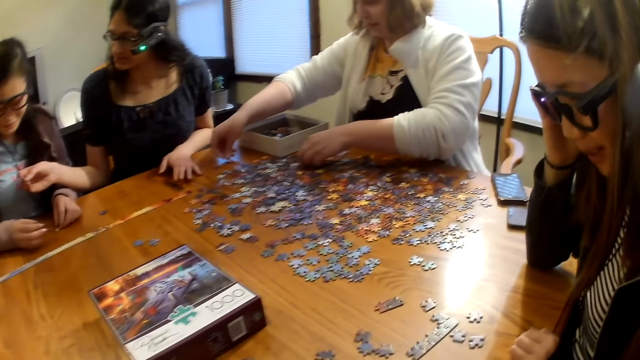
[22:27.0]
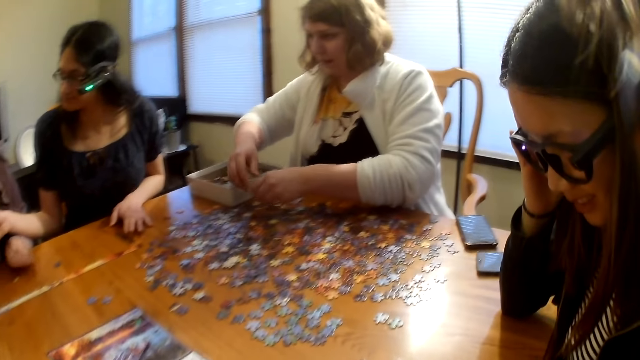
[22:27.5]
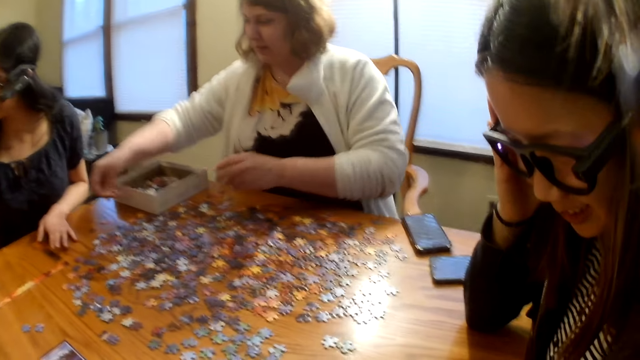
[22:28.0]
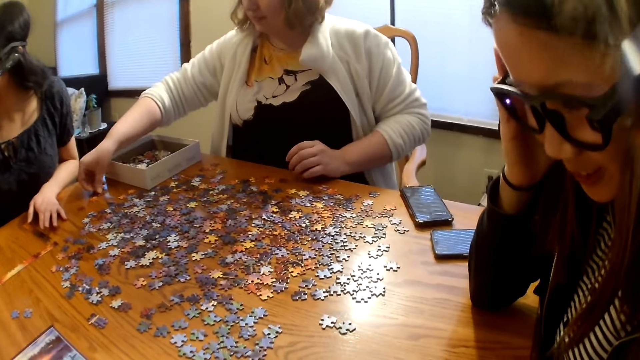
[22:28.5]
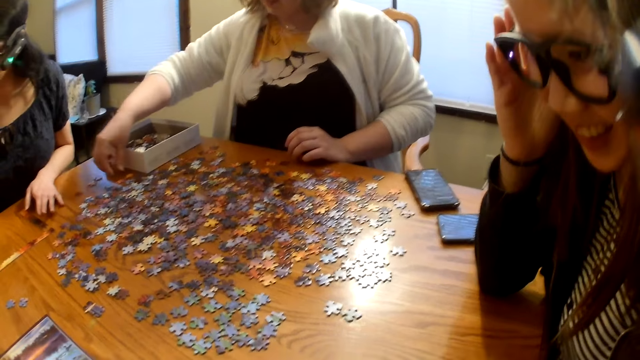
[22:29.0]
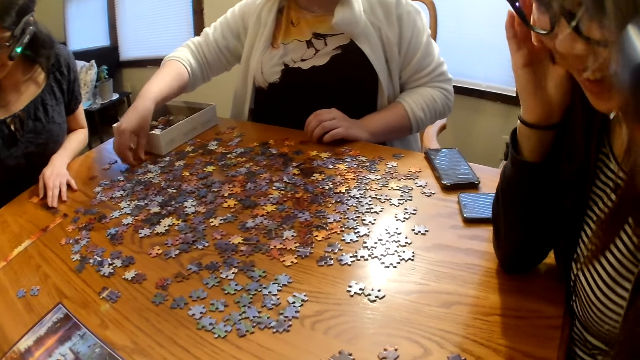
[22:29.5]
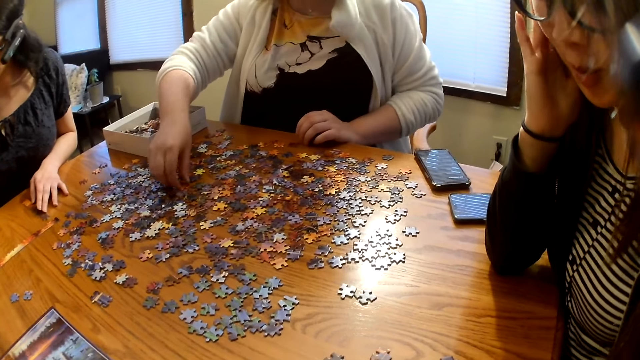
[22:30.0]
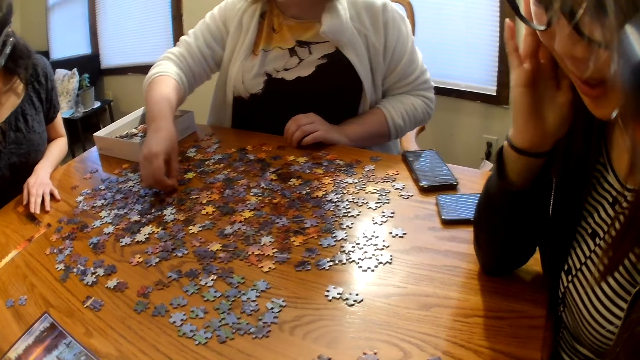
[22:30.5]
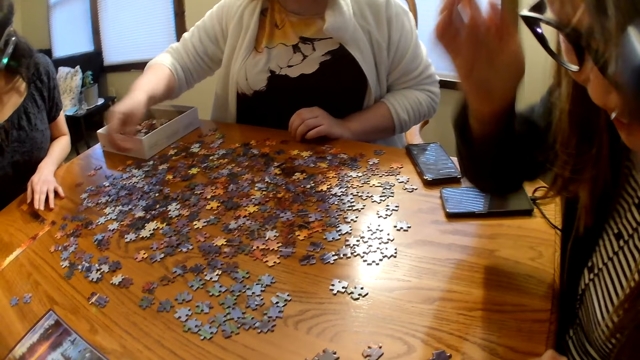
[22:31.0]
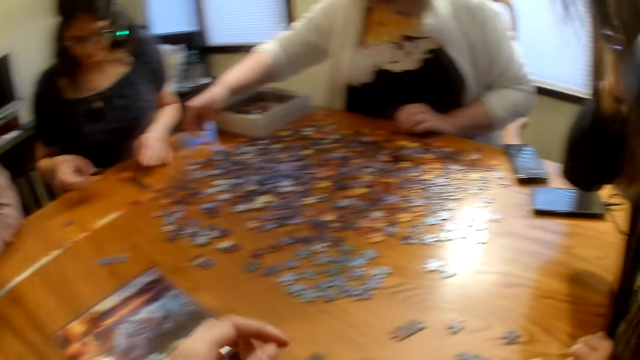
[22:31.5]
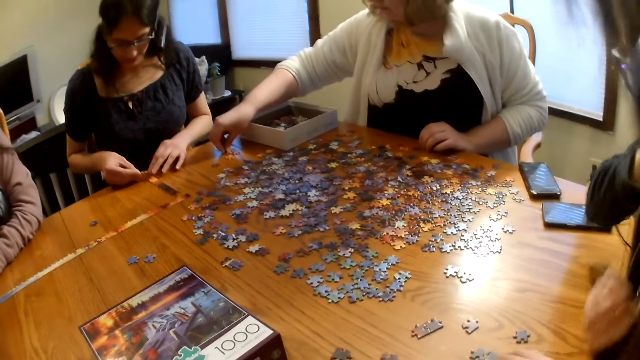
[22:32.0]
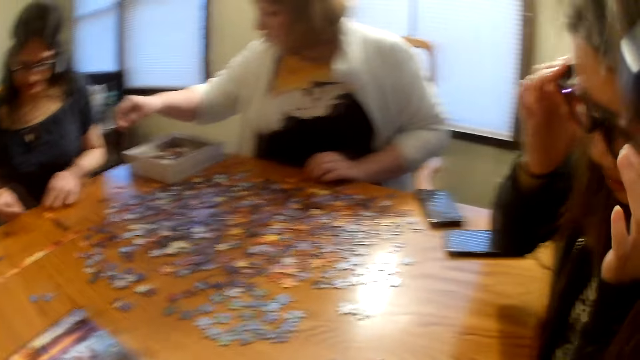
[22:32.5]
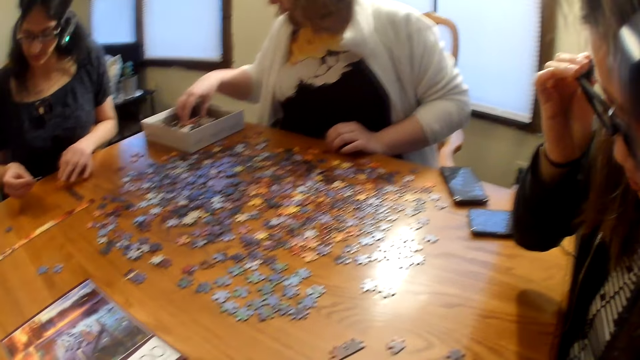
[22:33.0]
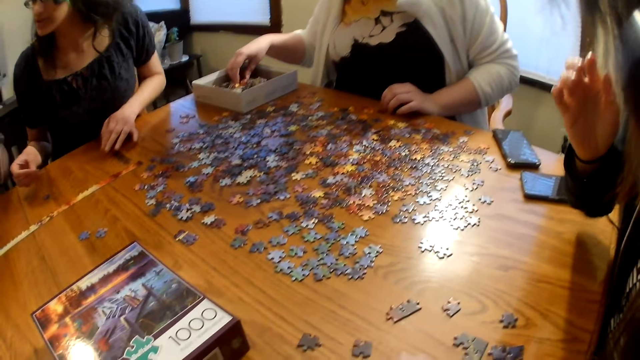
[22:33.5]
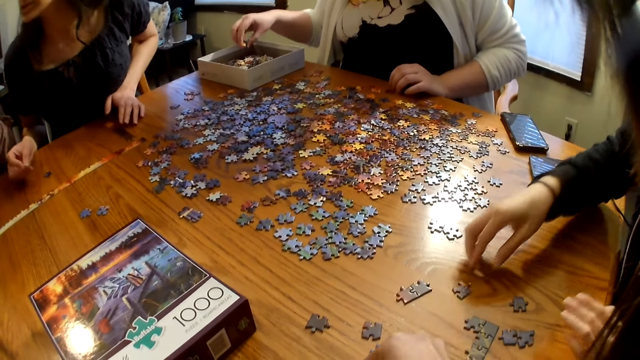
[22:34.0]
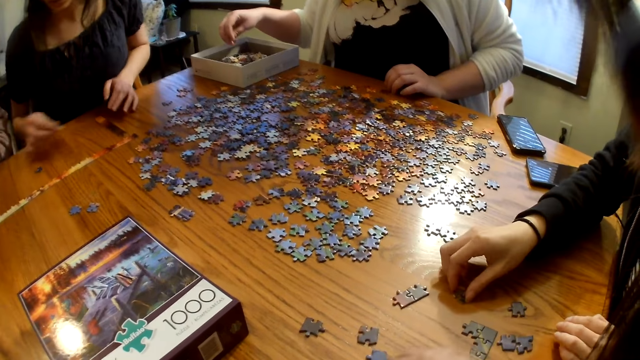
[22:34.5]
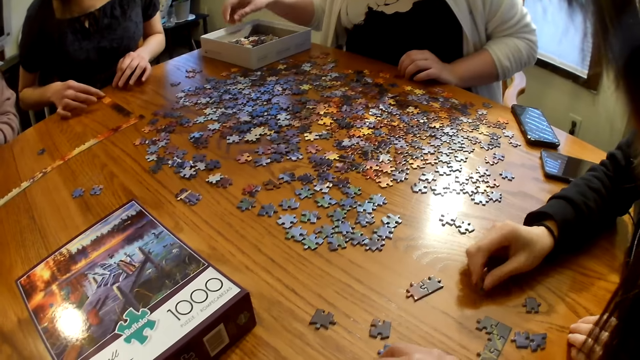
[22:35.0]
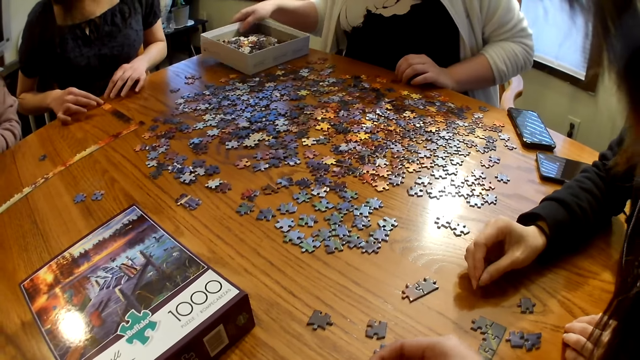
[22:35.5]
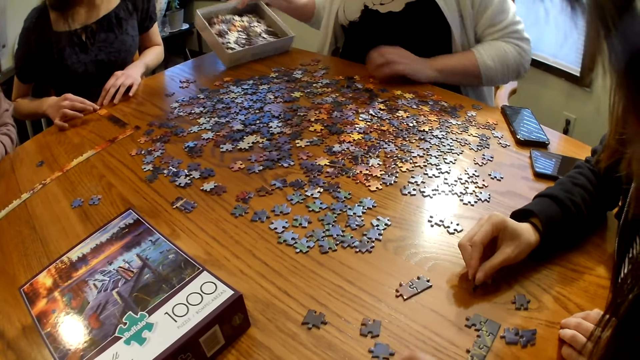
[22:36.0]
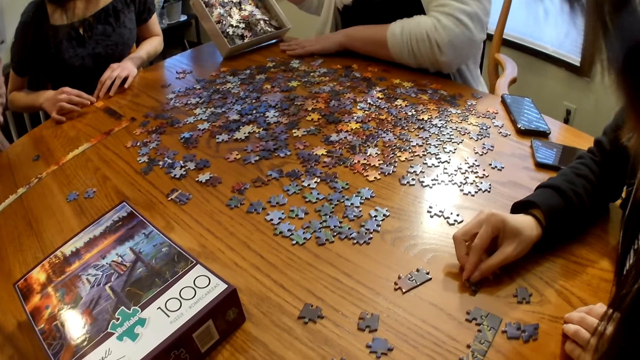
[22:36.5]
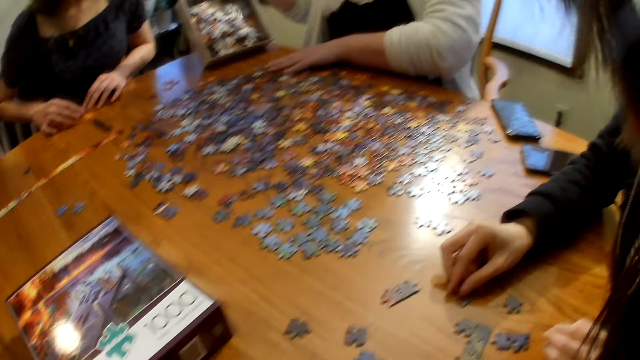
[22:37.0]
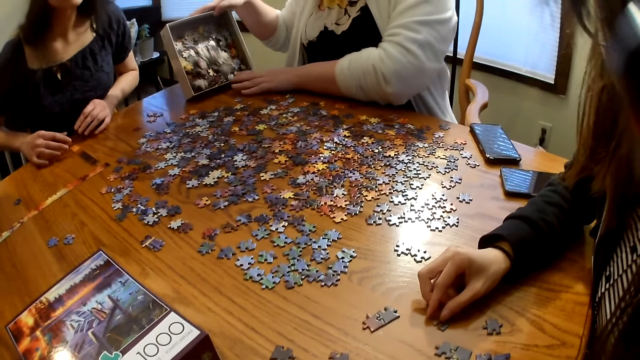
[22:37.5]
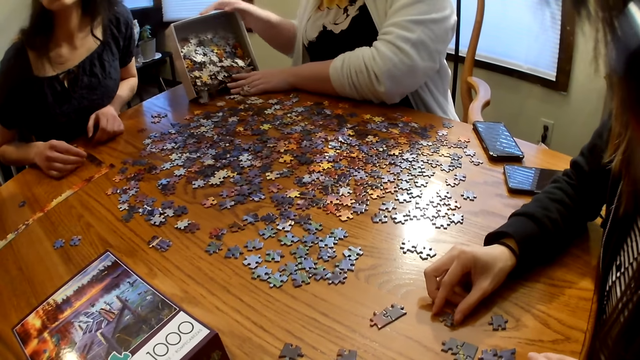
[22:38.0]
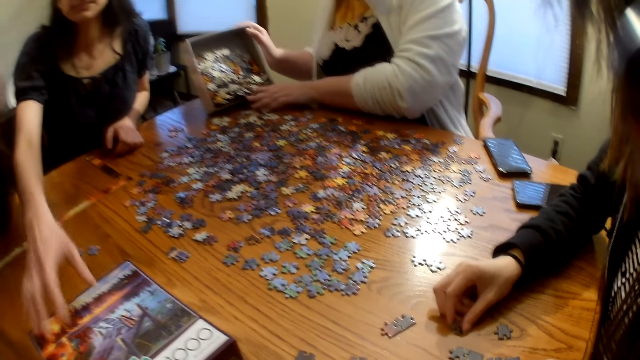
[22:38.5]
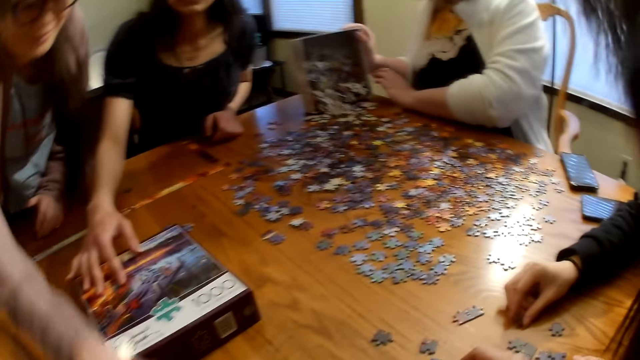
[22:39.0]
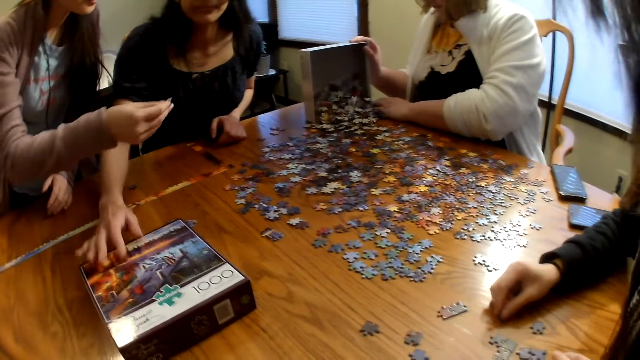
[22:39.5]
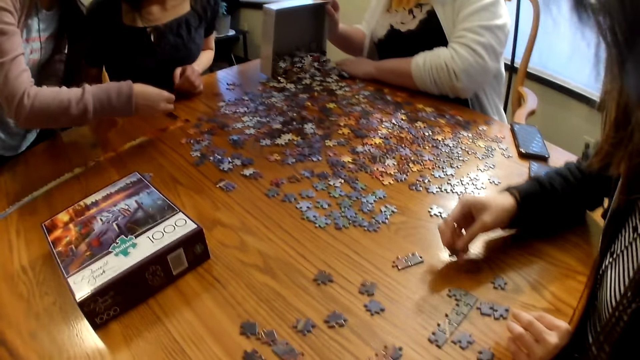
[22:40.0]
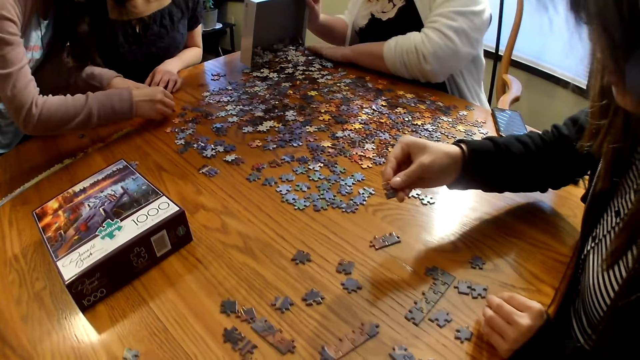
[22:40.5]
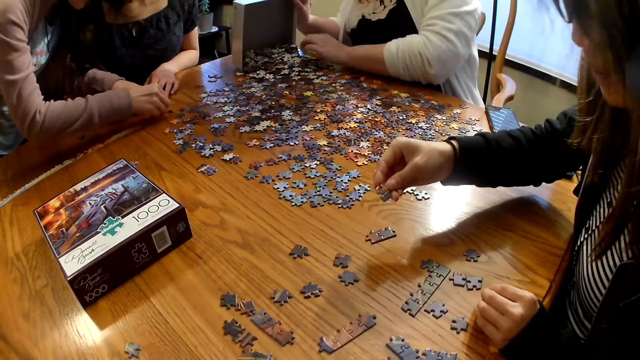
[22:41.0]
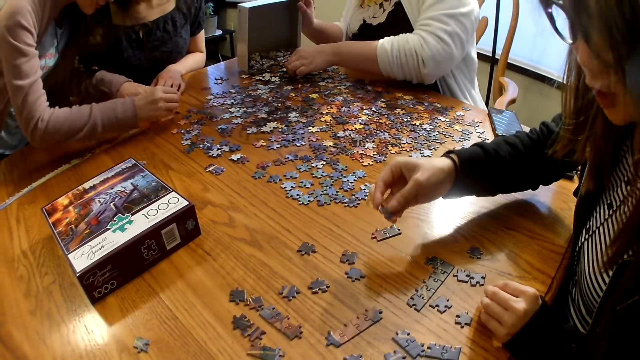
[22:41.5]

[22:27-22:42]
A woman picks up a piece from the table, places the piece on the table, and picks up a piece from the table. She picks up a piece from the table again. Another woman places the piece on the table. The first woman pours the pieces on the table. A third woman moves the box on the table. A fourth woman picks up a piece from the table.

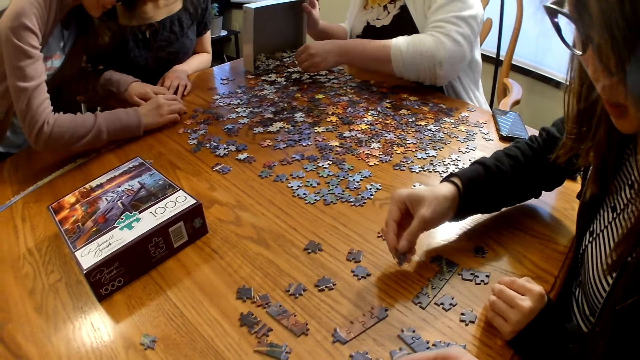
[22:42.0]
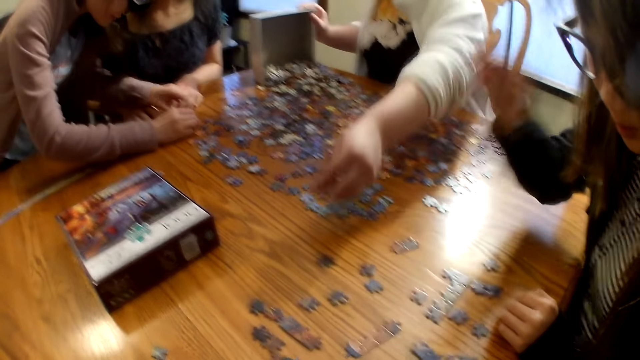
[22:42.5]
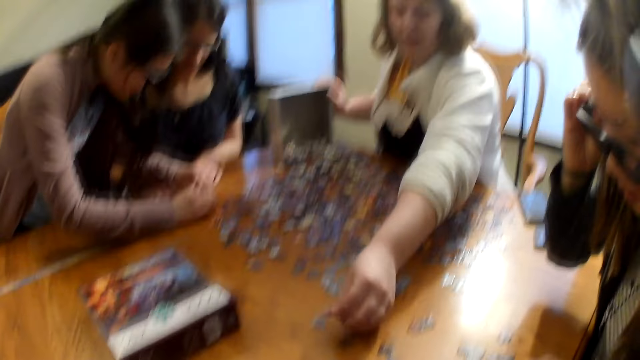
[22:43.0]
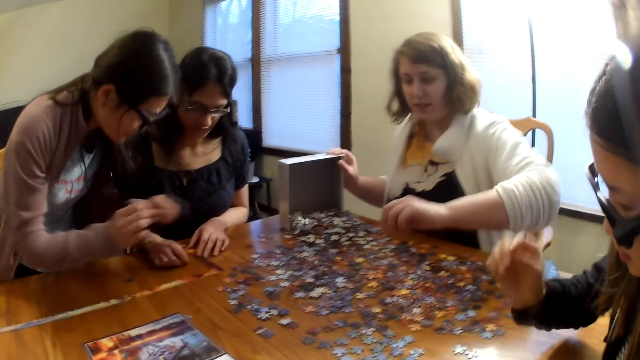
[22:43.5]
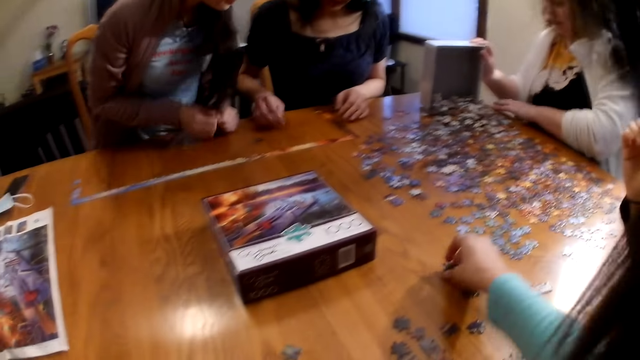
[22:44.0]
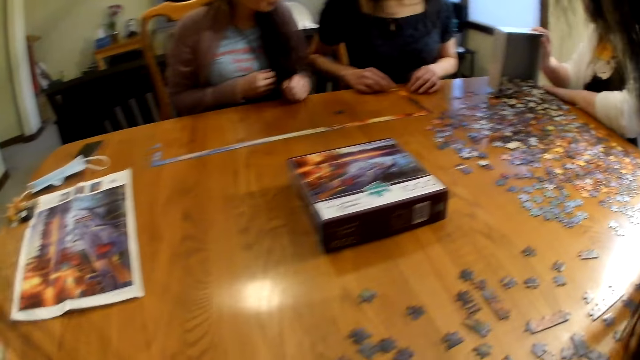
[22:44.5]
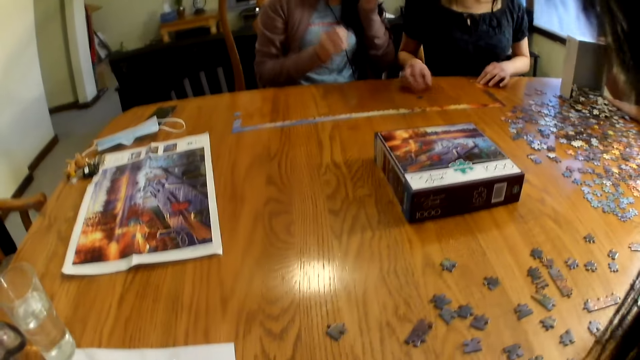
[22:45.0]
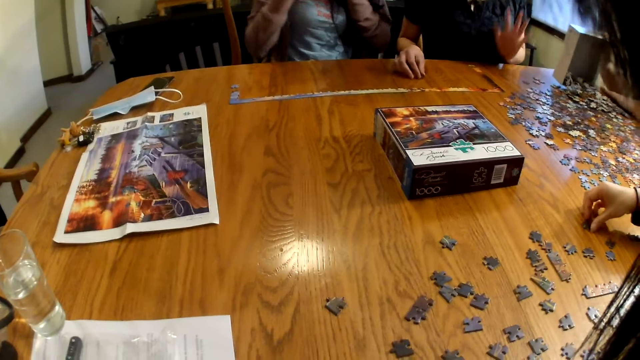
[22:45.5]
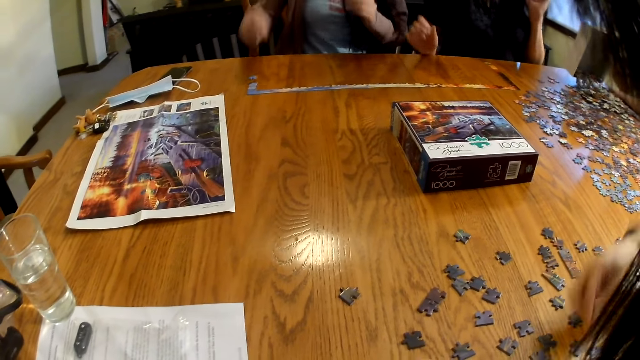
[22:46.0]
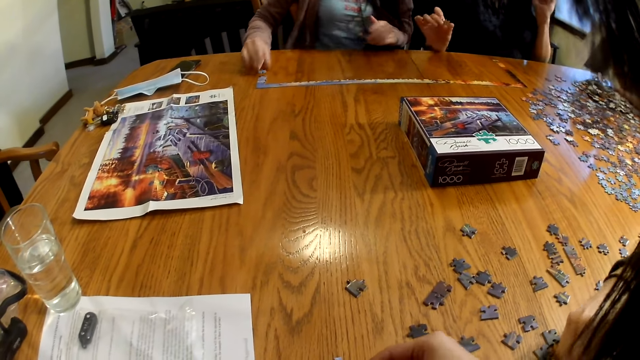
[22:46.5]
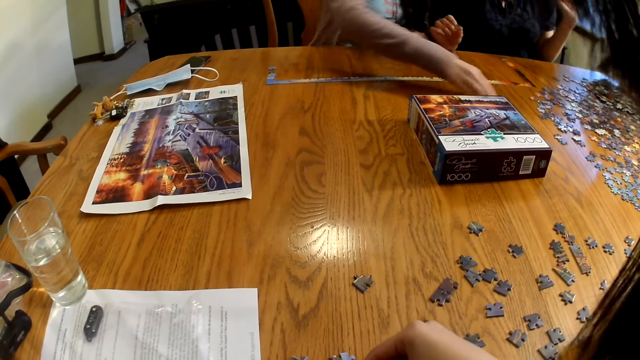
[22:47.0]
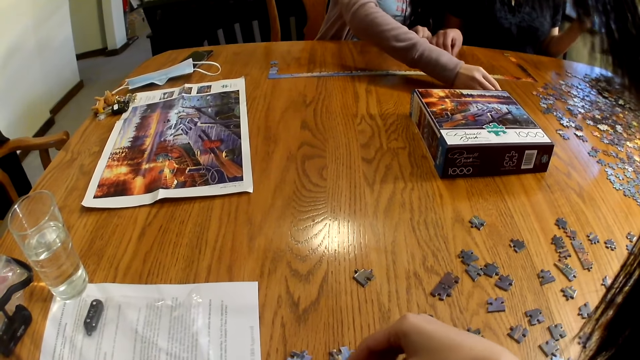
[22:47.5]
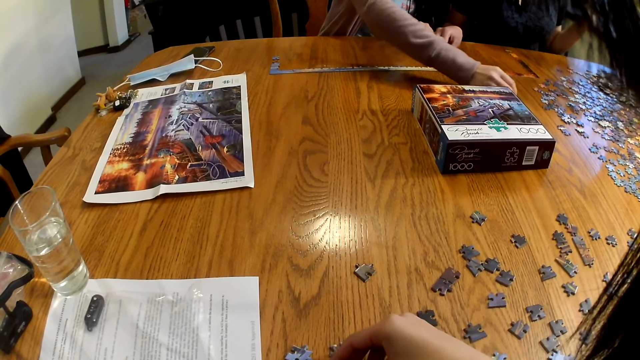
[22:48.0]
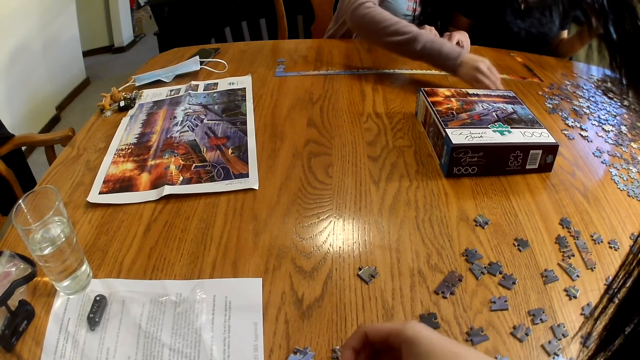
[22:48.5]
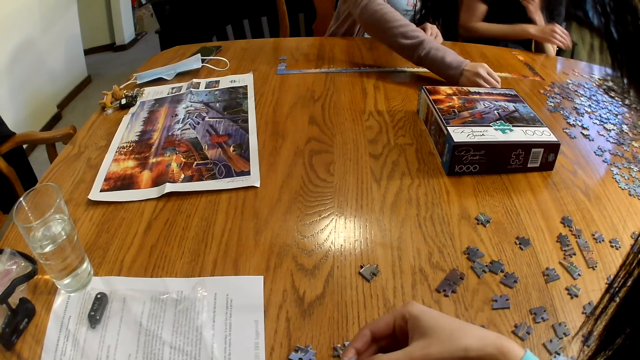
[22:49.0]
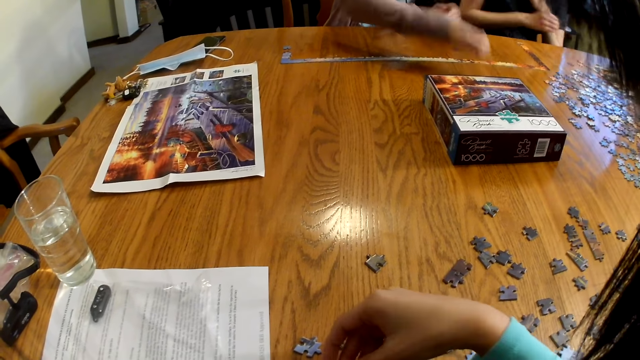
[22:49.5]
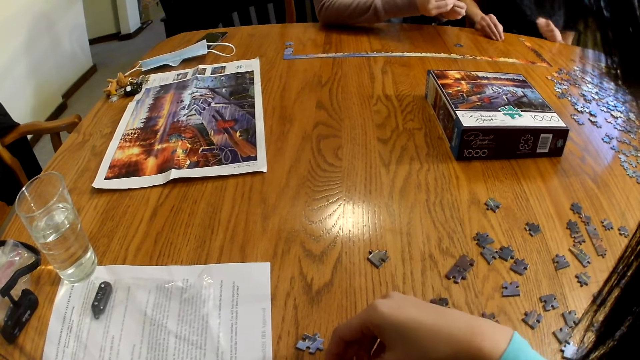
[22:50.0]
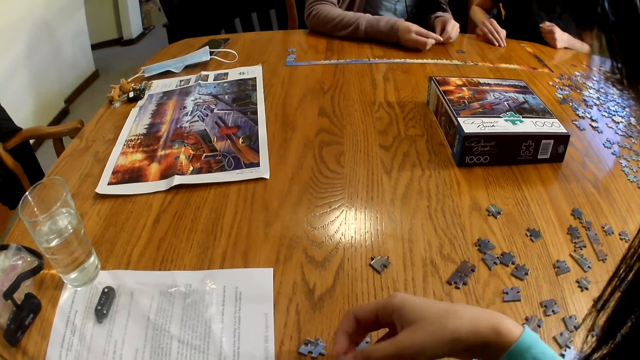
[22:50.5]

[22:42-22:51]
A woman places the piece on the table. Another woman places the piece on the table and moves a piece on the table. A third woman picks up a piece from the table.
